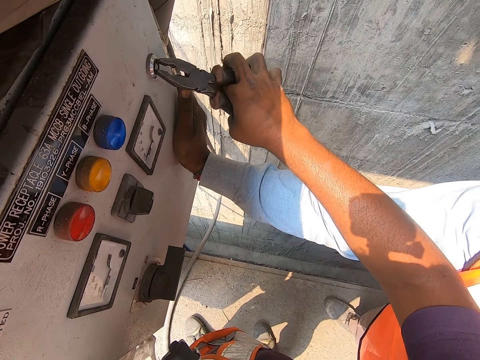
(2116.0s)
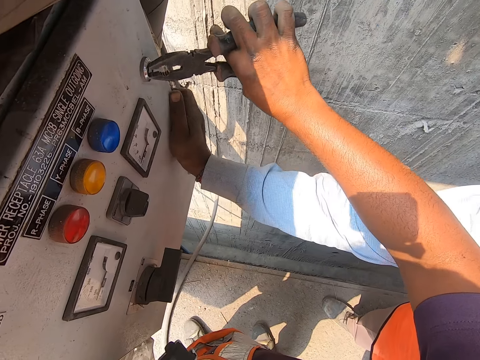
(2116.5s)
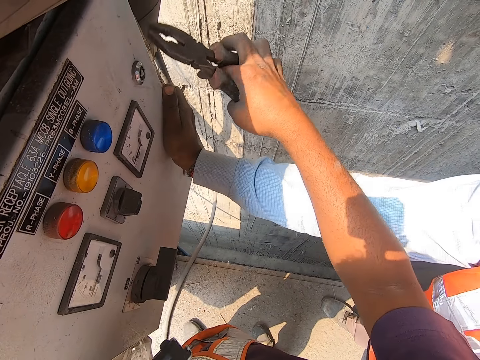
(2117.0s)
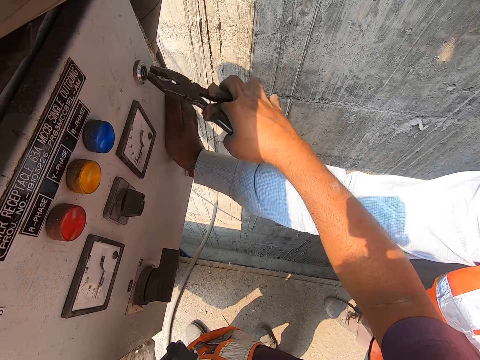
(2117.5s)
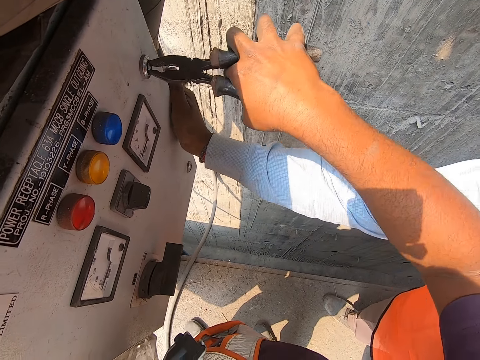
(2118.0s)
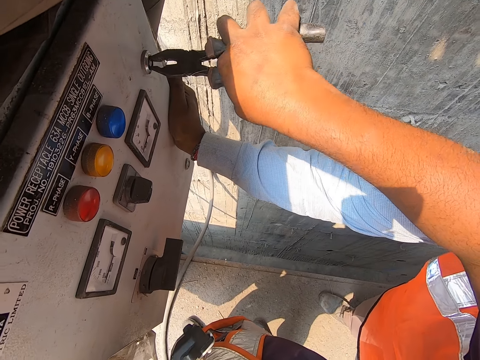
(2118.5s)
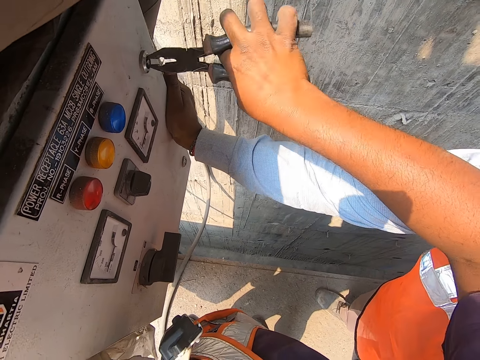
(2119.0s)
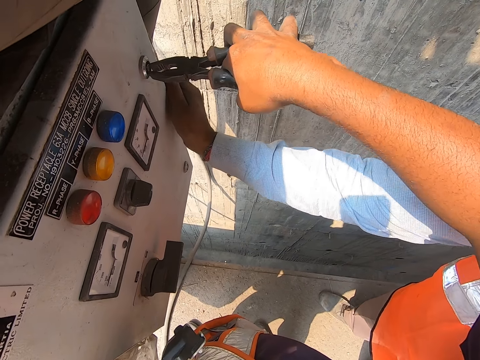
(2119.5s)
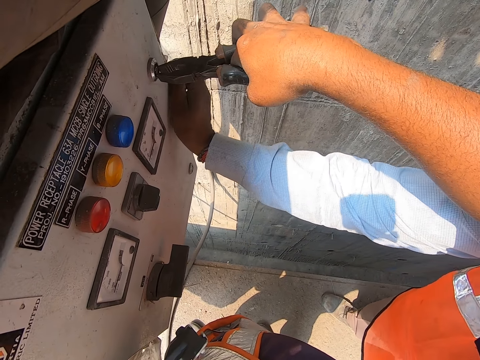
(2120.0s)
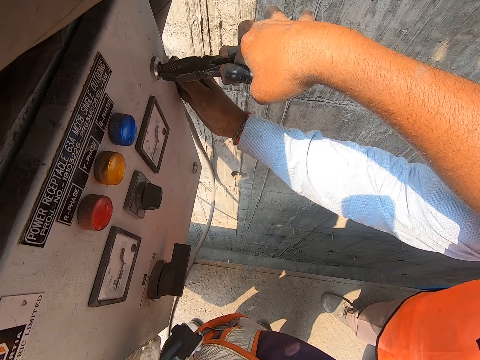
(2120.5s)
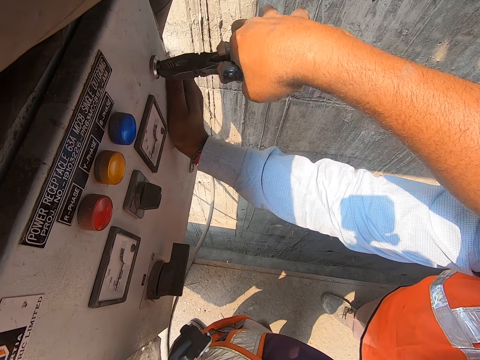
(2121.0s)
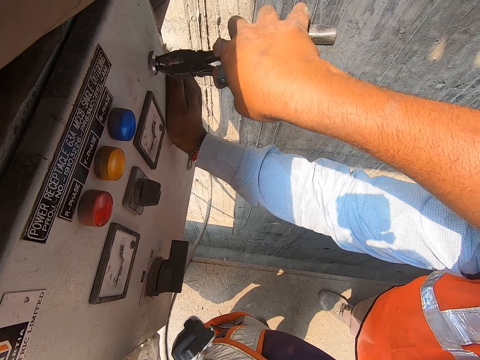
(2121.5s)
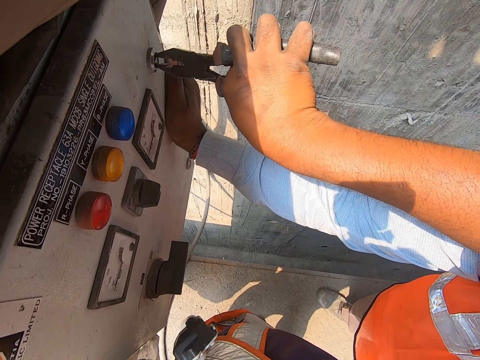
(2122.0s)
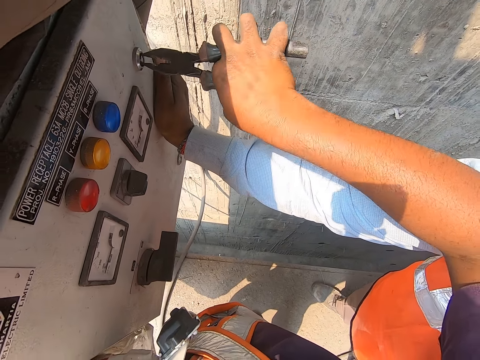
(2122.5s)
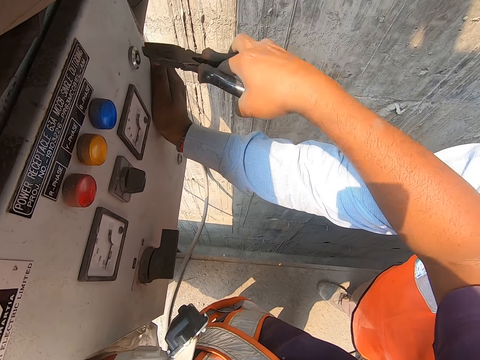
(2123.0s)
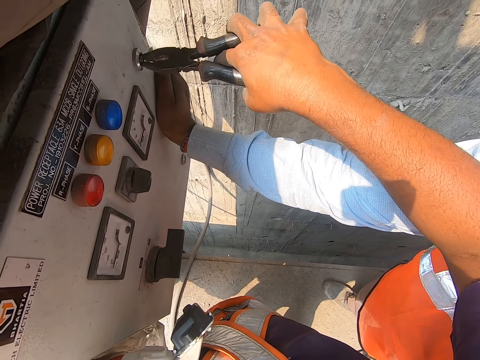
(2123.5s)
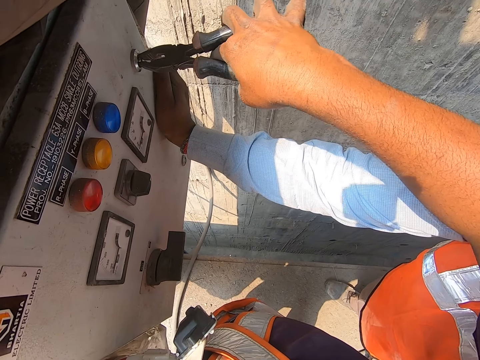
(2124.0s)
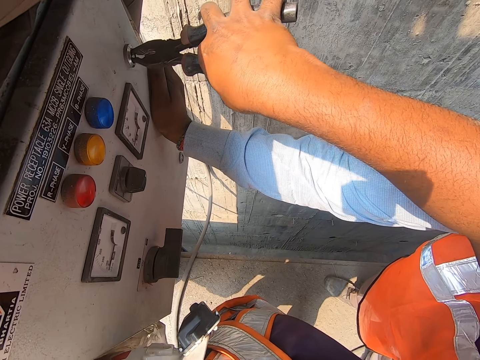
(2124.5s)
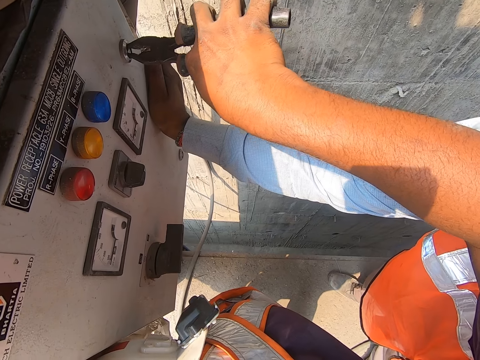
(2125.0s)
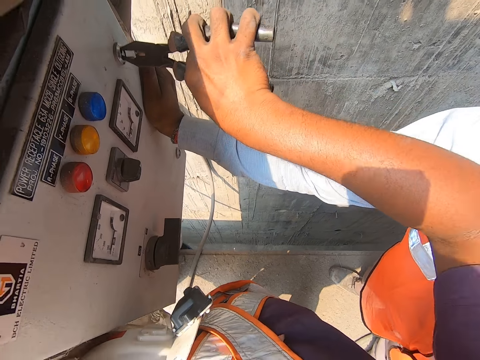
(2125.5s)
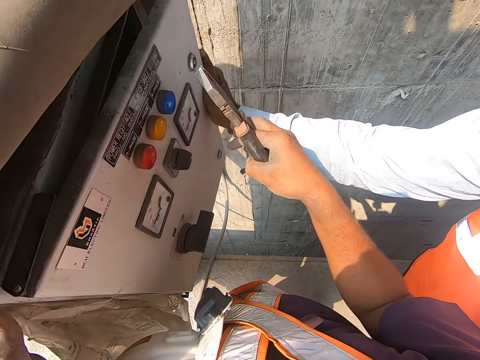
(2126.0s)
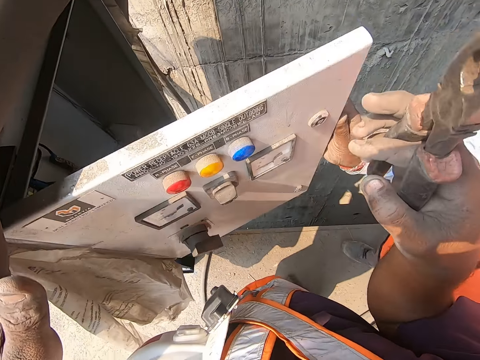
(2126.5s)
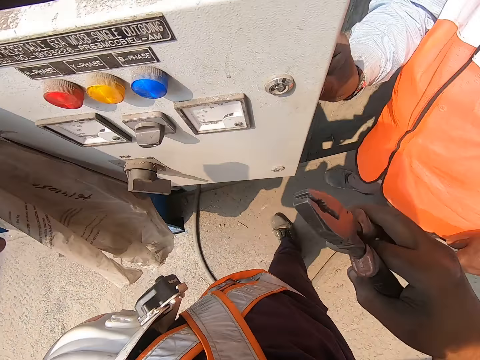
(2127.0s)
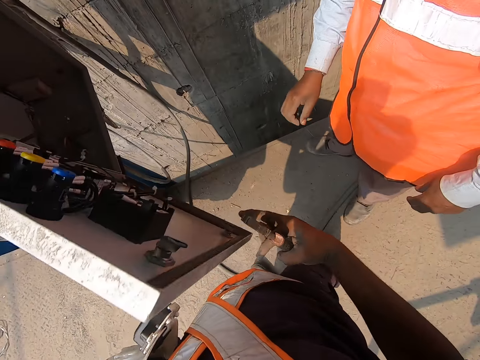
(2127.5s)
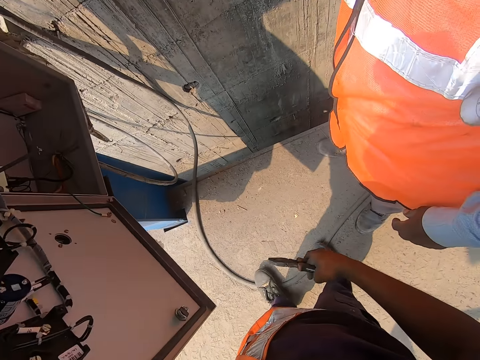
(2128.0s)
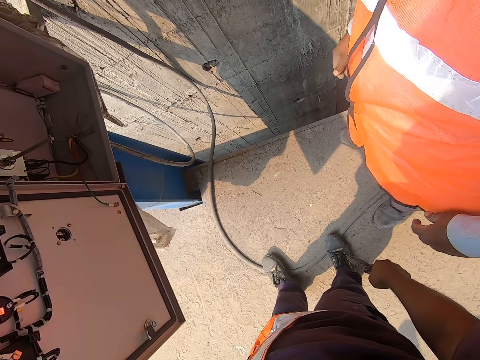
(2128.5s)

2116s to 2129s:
The man pushes the control cabinet with his right hand. The man opens the control cabinet with his right hand.

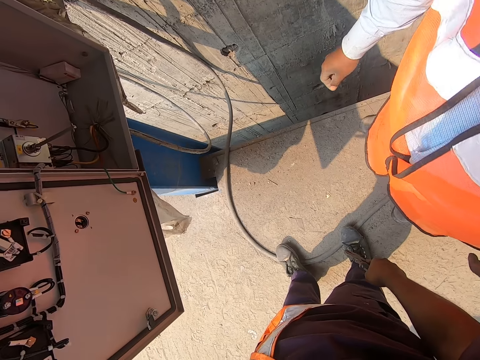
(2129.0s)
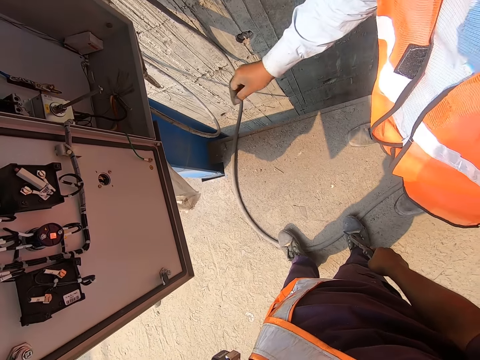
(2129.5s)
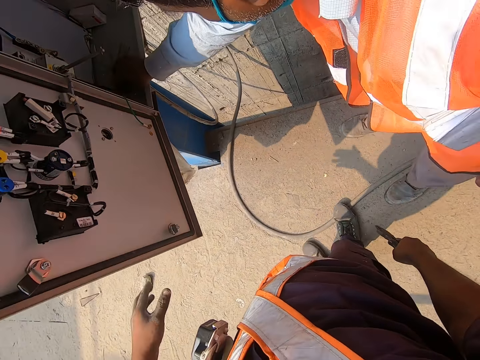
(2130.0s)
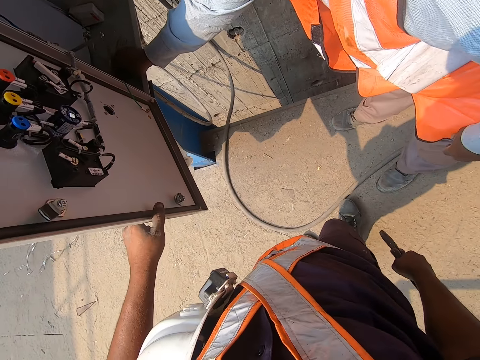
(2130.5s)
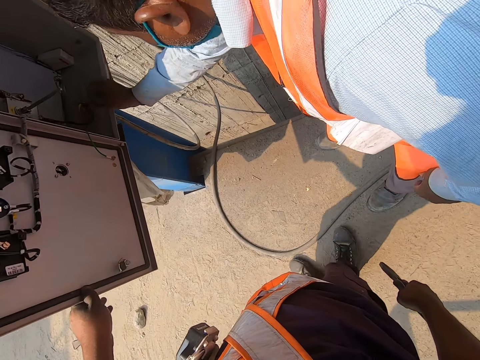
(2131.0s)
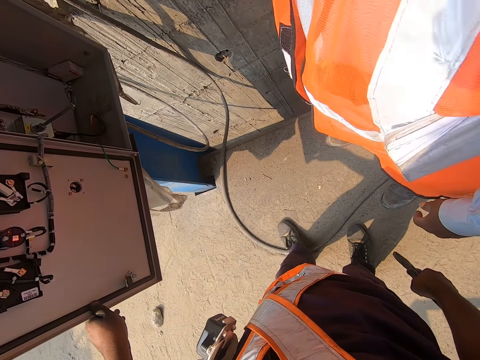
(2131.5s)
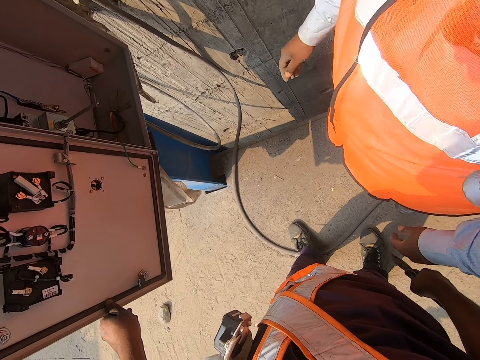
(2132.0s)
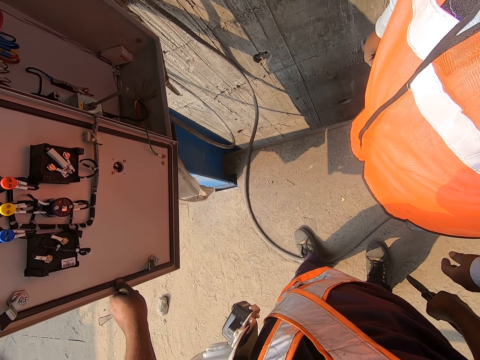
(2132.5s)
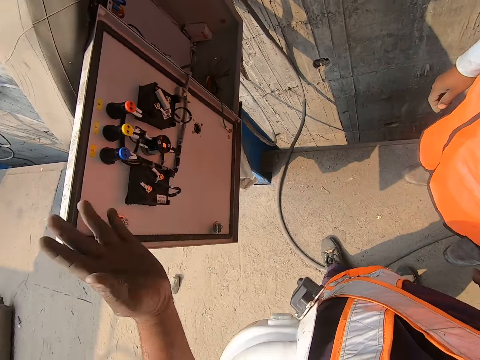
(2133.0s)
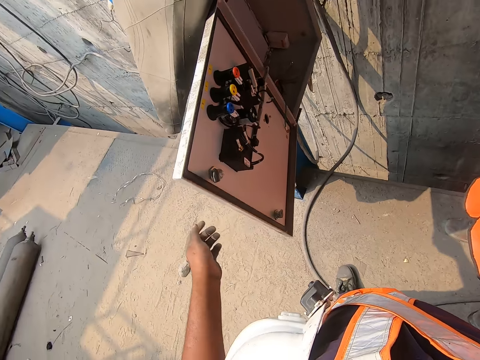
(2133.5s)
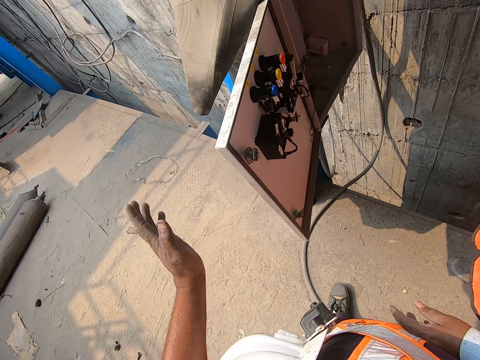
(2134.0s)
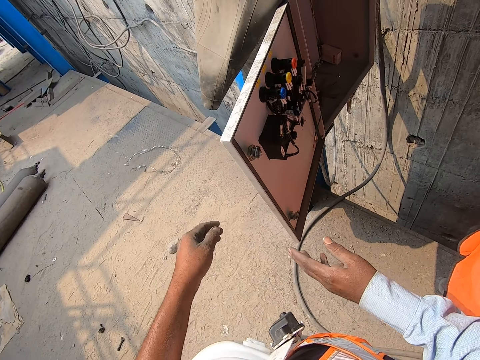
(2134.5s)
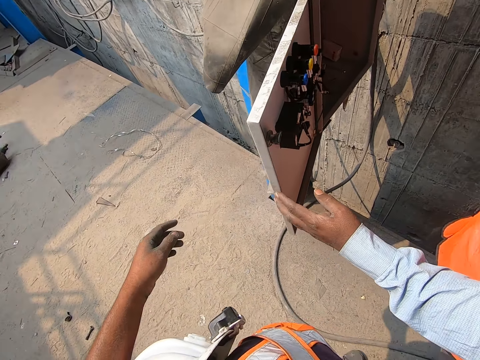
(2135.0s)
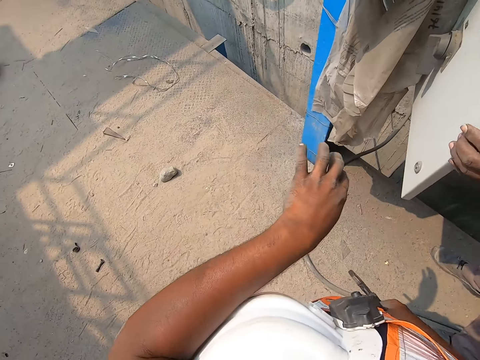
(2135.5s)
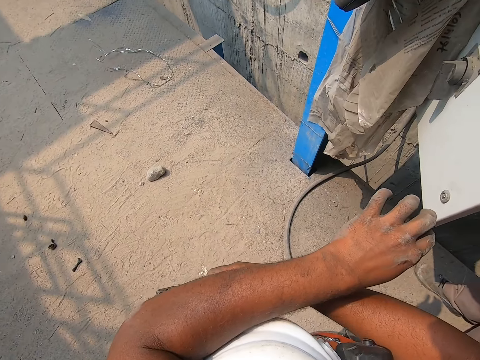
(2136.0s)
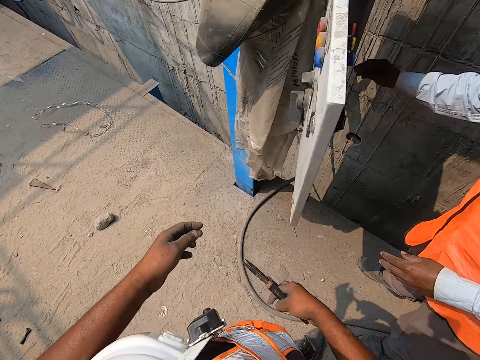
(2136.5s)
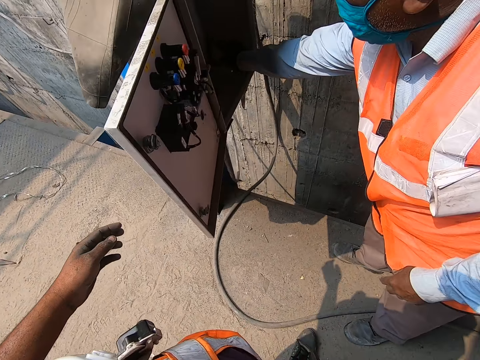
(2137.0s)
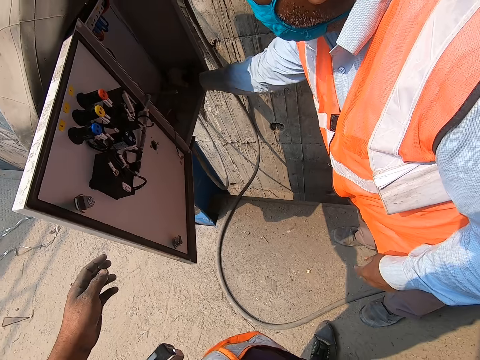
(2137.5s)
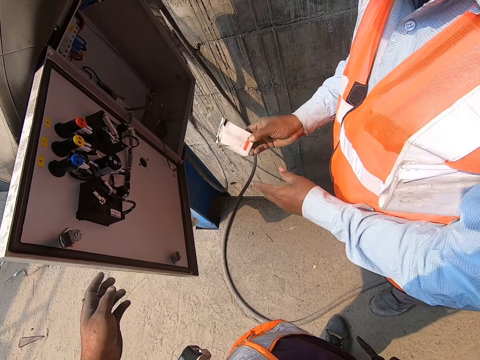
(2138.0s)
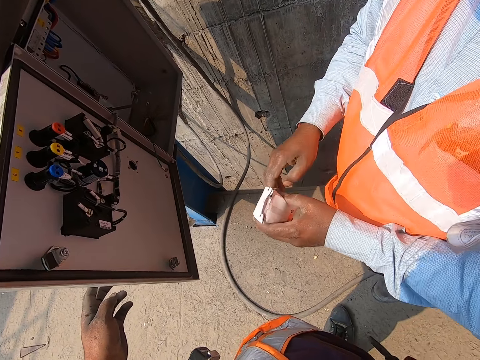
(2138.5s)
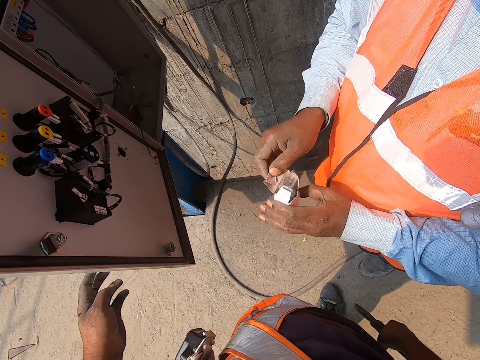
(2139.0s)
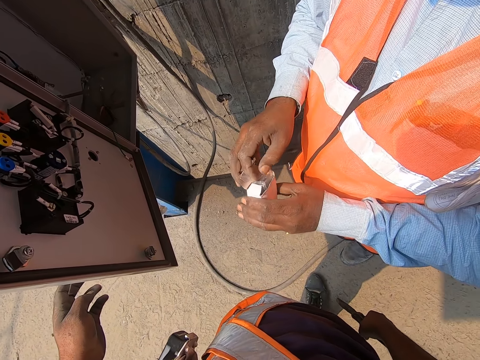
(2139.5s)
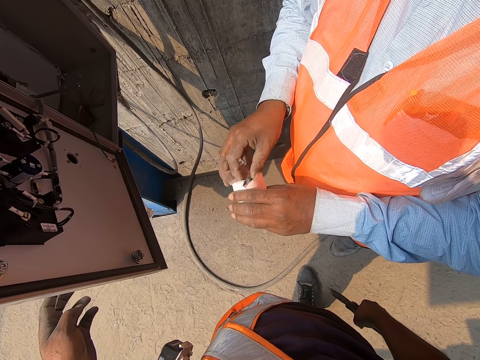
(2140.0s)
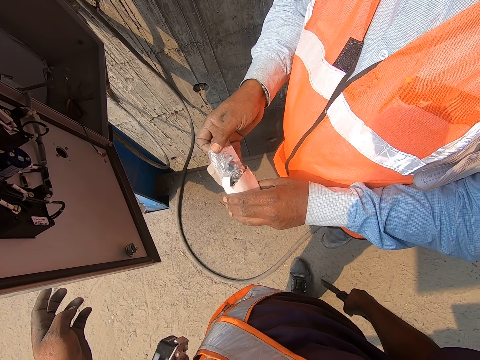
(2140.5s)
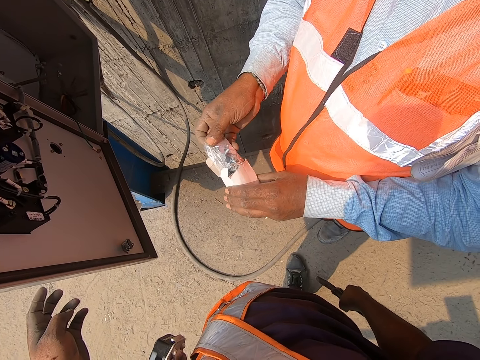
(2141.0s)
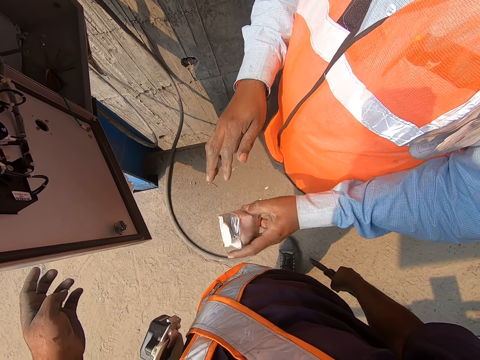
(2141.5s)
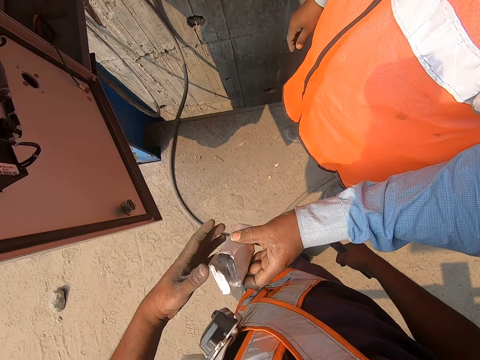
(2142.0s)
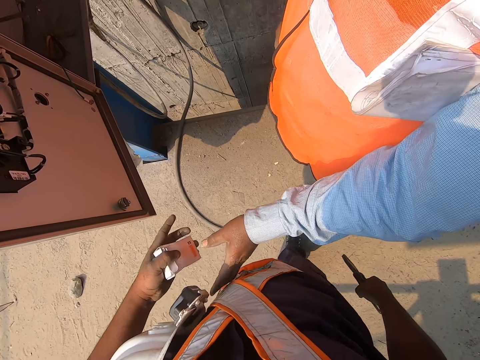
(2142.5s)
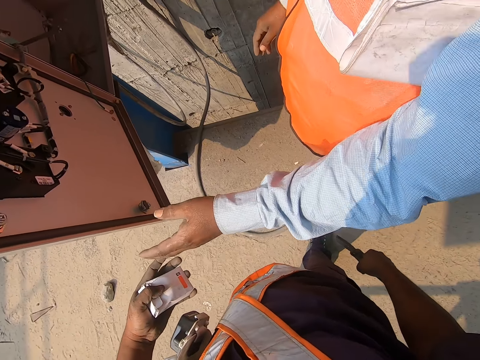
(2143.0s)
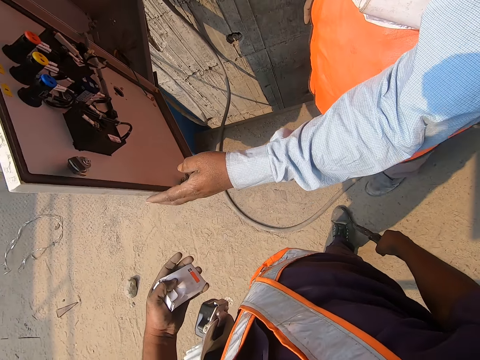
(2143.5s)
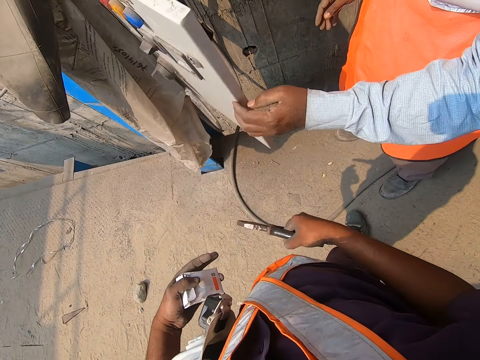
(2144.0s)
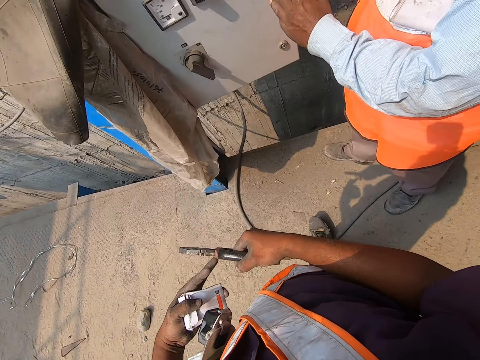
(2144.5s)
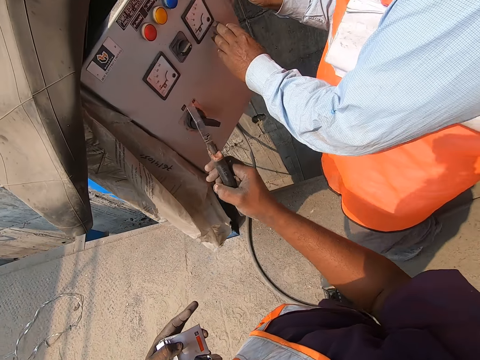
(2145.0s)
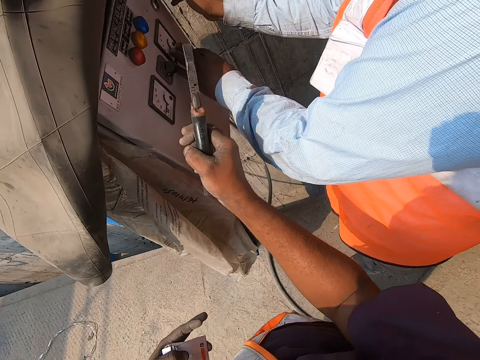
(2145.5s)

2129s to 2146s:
The man puts his right hand into the control cabinet or meter box and touches a cable in the meter box. The camera wearer holds the door of the control cabinet with his left hand. He makes hand gestures with his left hand. He dialogues with the man. The man holds the control cabinet door with his left hand. The camera wearer scratches his left hand with his right hand. The man pulls out a packet or box from the control cabinet with his right hand and opens the packet with his hands. The camera wearer removes something from the box. The man pulls out a polythene bag in the packet with his right hand, inserts the polythene bag in his right hand into the packet in his left hand, and passes the packet in his left hand to the camera wearer. The camera wearer receives the packet from the man. The man closes the door of the control cabinet with his left hand.
